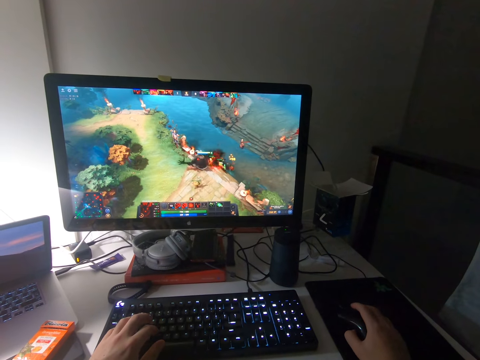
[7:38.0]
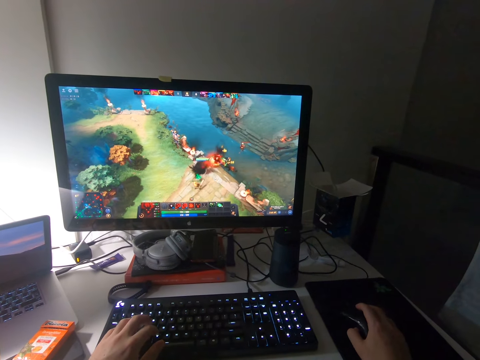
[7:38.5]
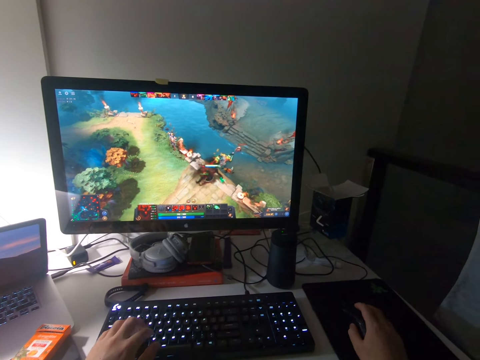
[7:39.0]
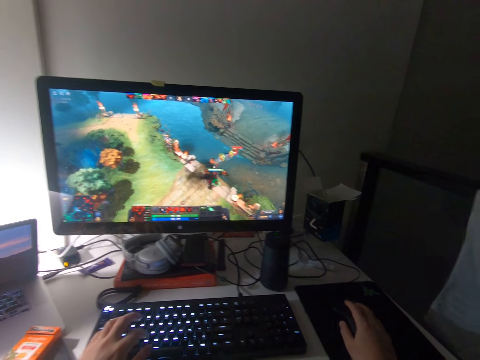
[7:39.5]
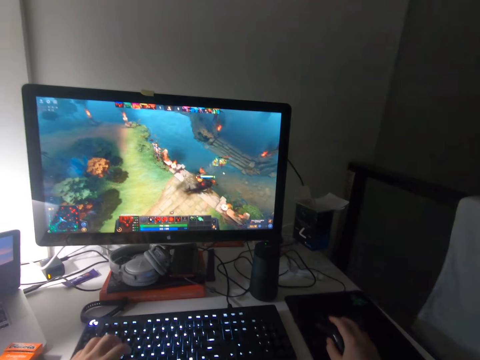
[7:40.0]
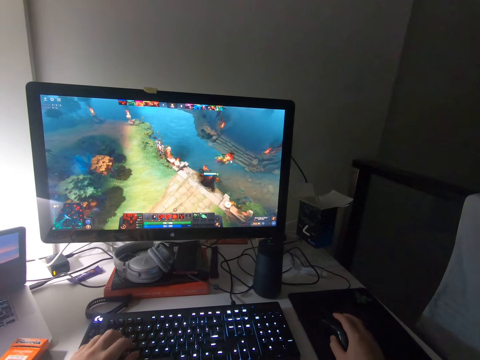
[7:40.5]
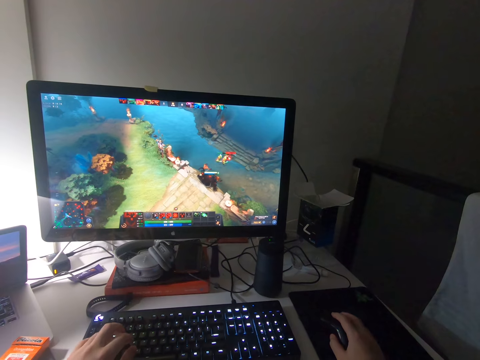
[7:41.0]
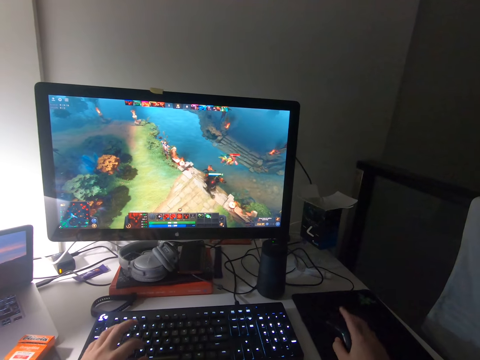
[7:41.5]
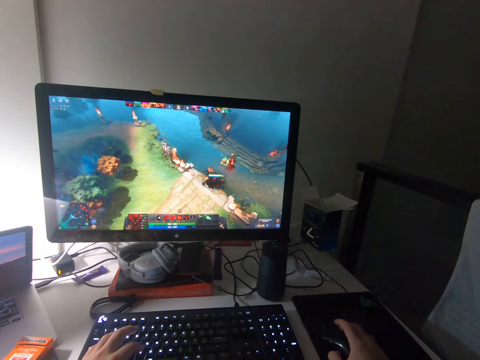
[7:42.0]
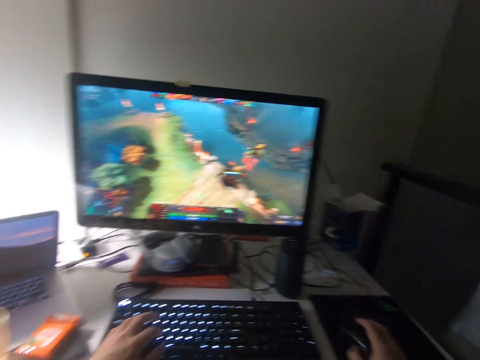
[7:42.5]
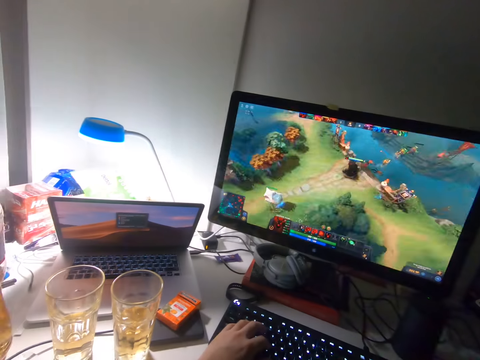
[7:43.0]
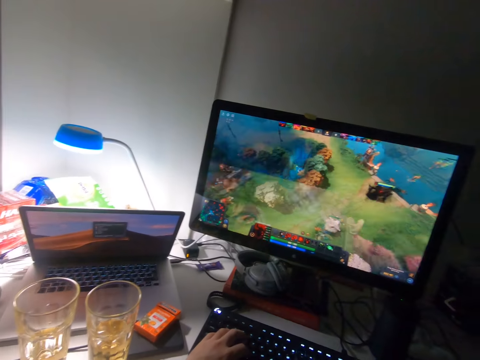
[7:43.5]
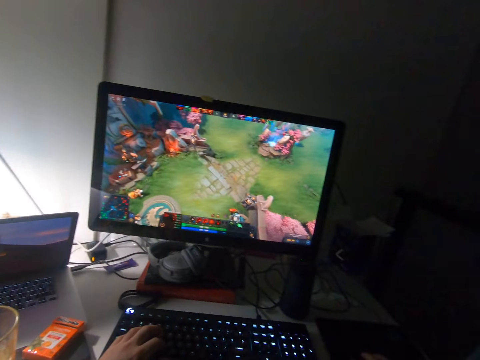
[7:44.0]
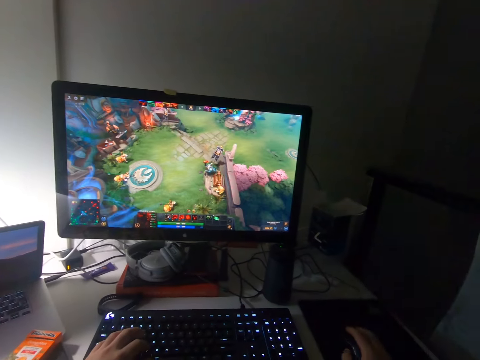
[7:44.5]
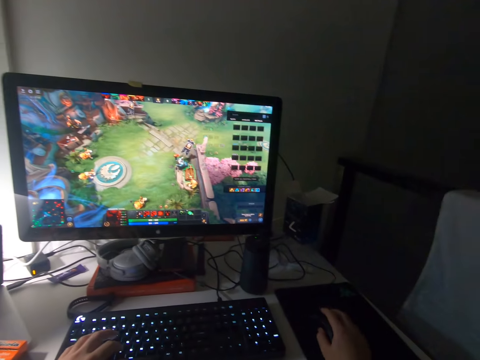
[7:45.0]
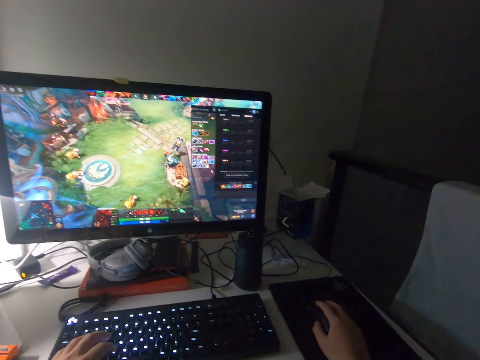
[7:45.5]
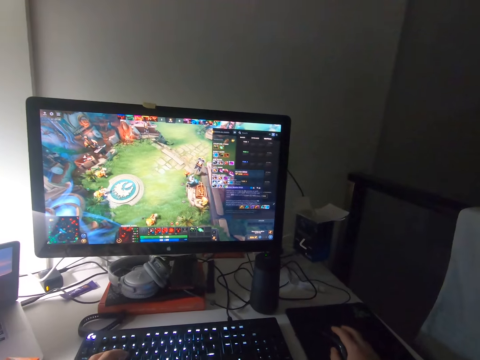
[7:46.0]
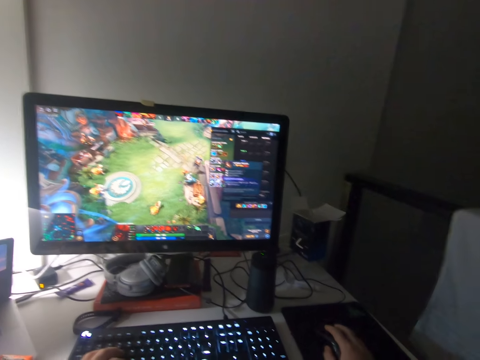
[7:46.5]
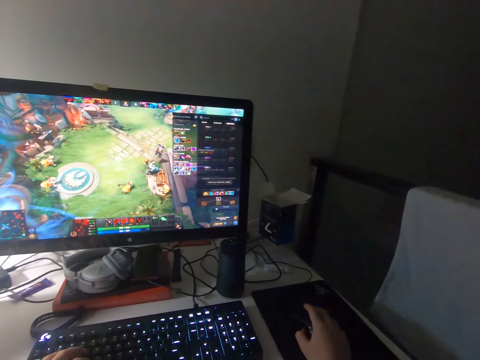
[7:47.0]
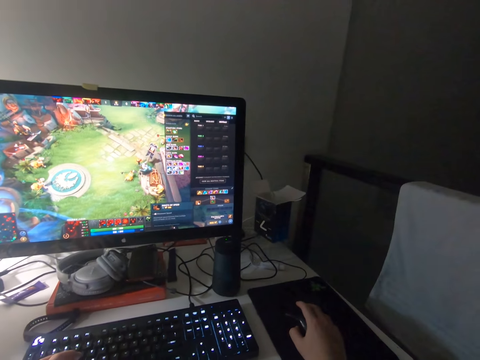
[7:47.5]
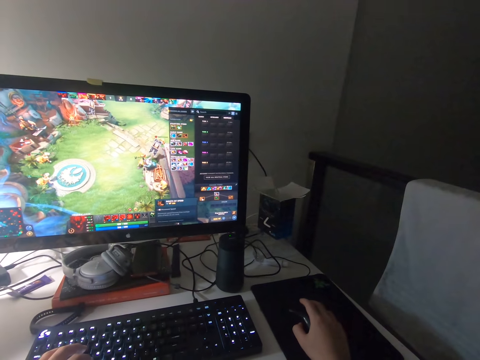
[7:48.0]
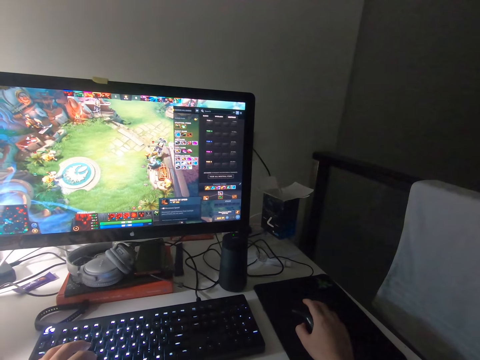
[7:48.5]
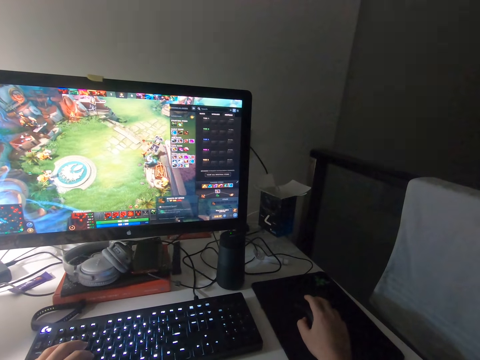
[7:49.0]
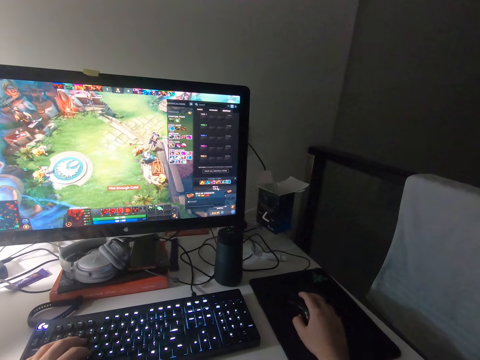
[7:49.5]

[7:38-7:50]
The camera wearer clicks on the keyboard. They stare at the laptop. They play a video game.

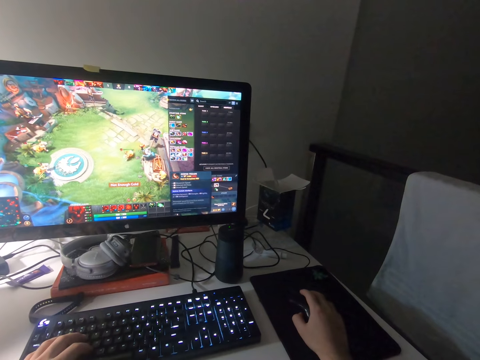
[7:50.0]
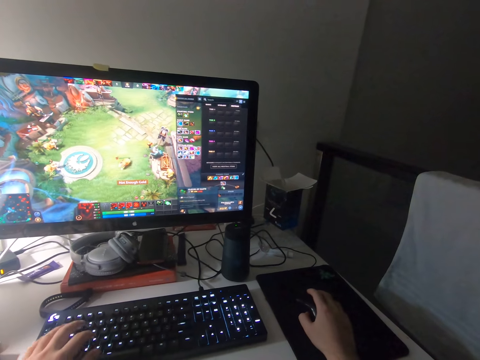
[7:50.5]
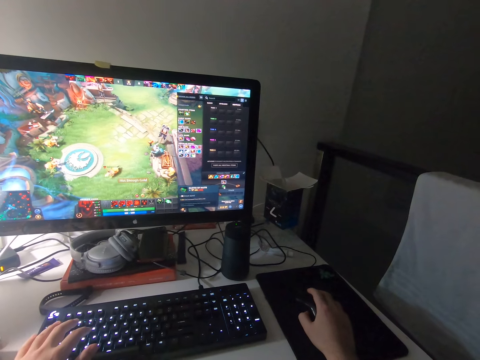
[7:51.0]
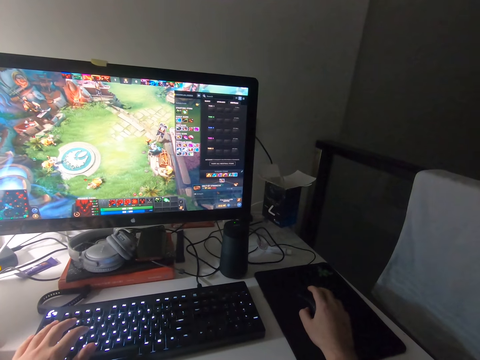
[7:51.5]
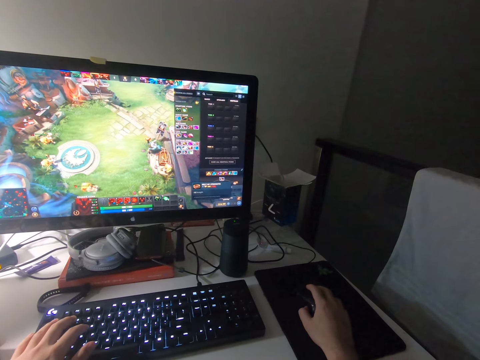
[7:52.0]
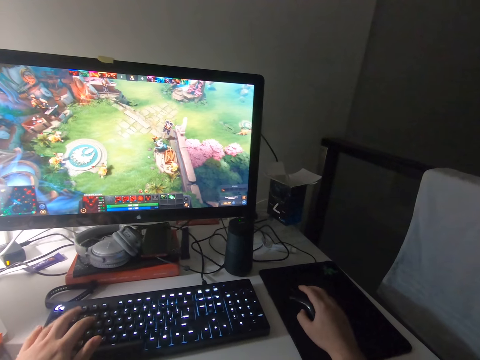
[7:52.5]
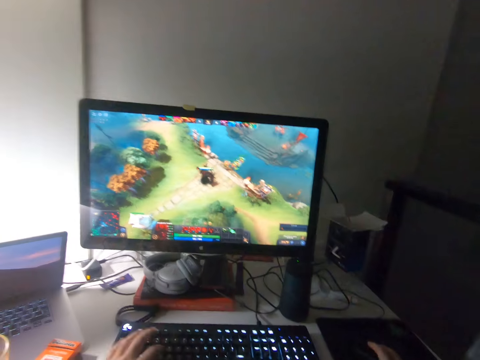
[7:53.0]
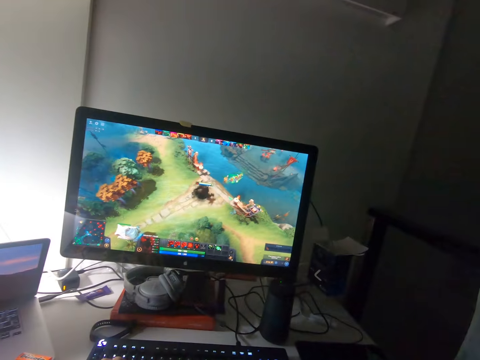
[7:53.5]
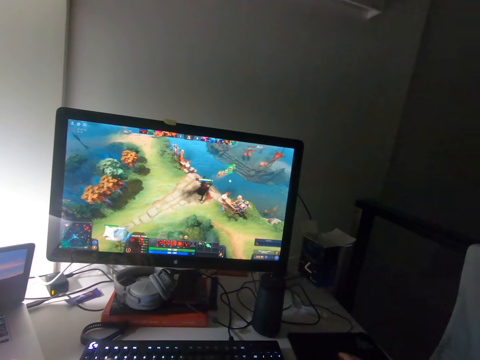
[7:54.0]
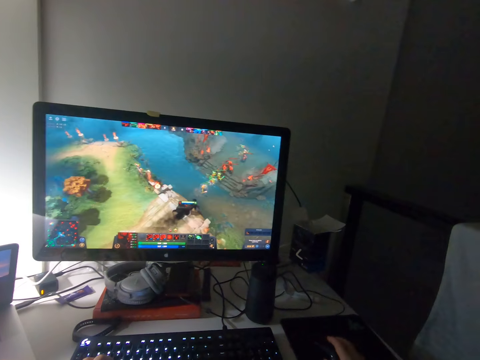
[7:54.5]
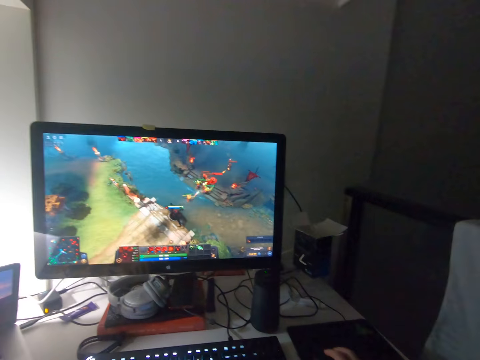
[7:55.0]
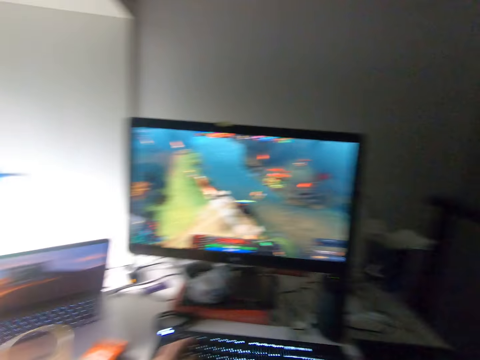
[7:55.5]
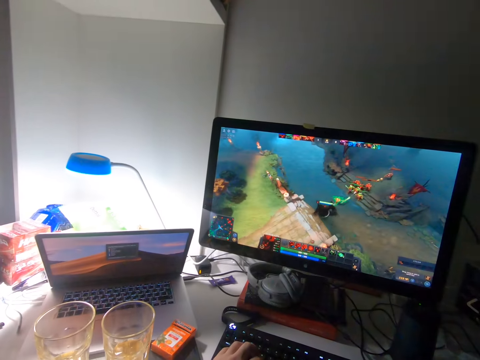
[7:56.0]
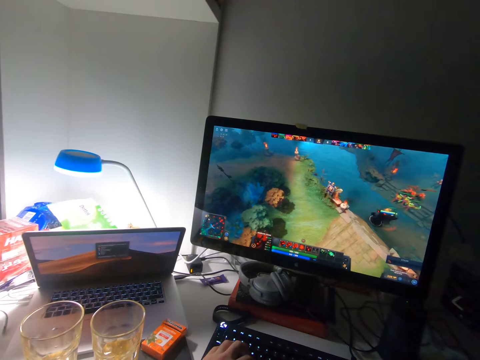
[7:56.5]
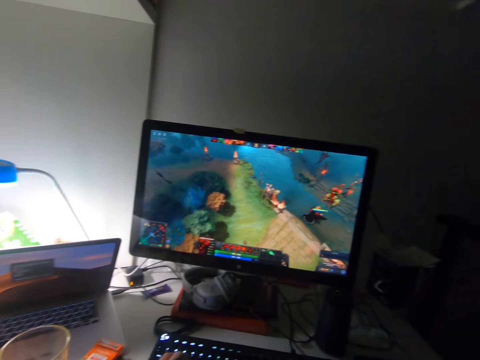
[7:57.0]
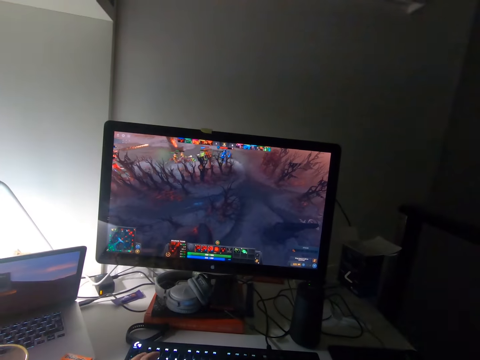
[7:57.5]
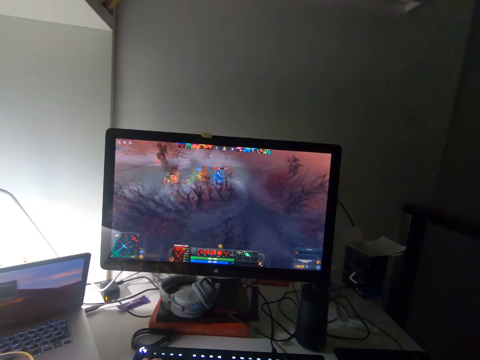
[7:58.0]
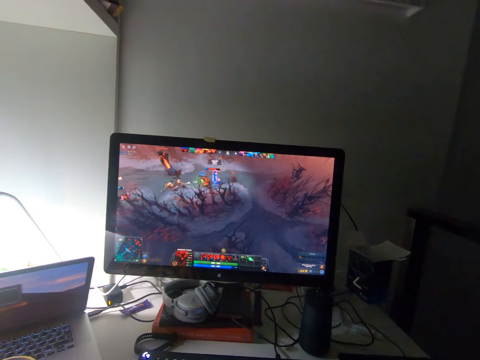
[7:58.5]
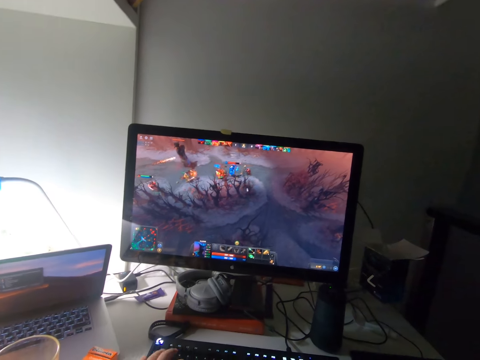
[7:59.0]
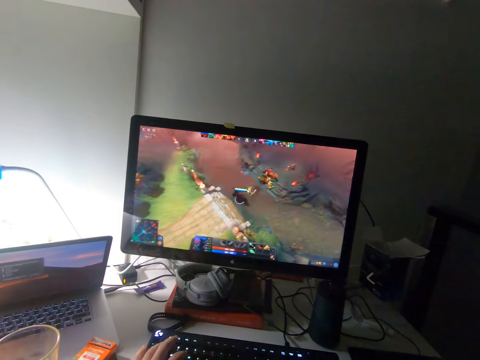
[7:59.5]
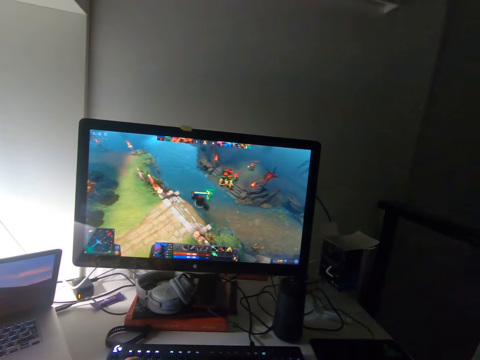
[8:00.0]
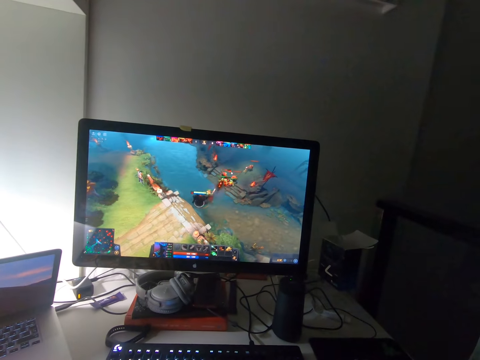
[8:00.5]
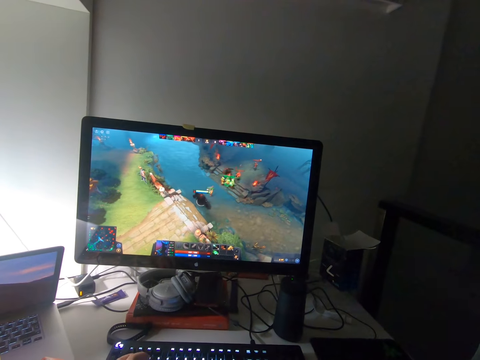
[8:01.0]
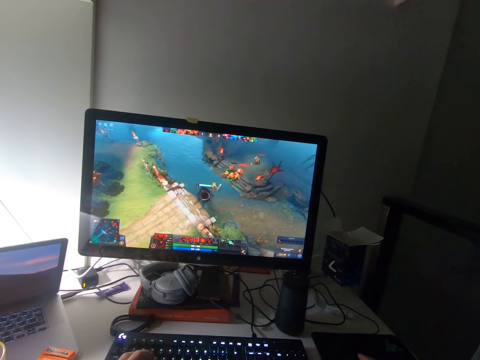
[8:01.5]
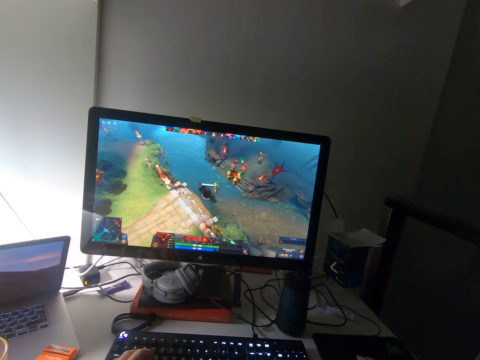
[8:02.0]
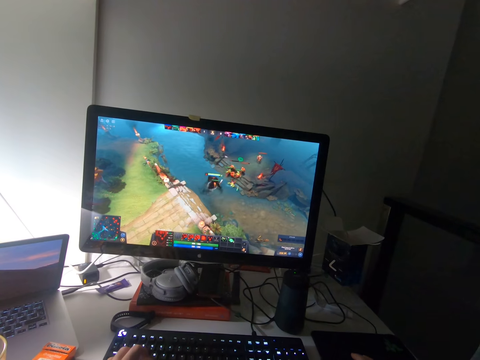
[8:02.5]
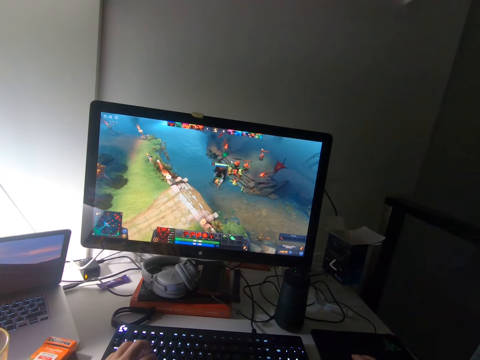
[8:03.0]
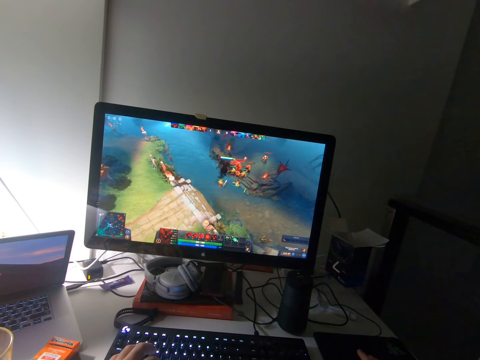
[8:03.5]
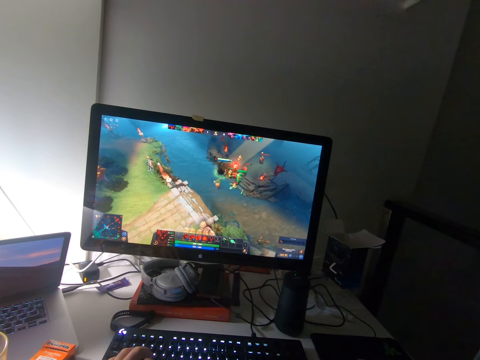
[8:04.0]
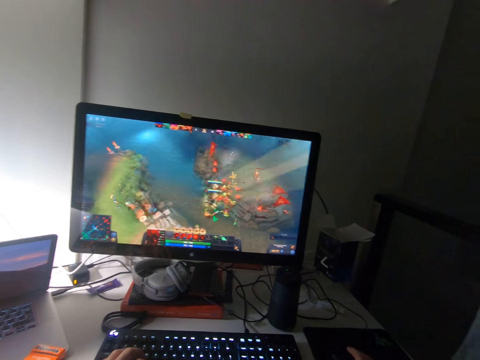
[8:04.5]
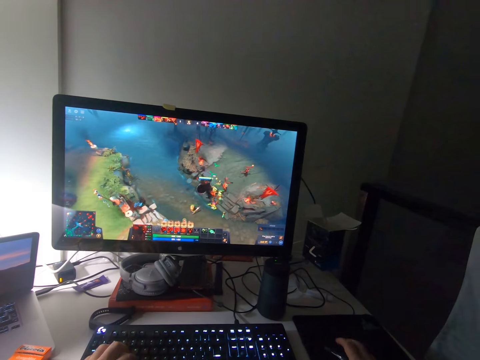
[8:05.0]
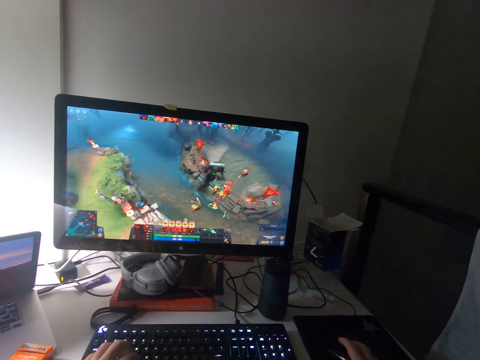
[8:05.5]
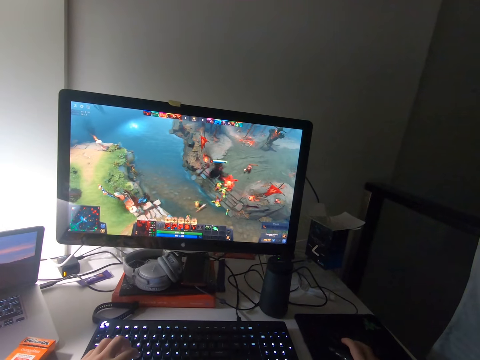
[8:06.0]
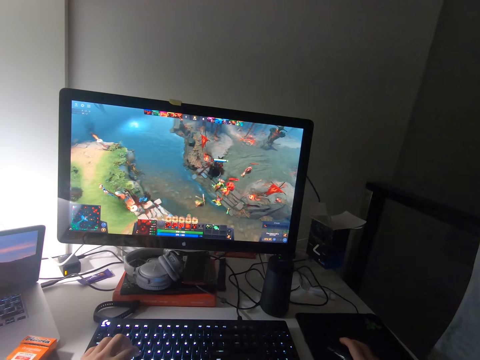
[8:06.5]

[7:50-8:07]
The camera wearer clicks on the mouse. They play a video game. They stare at the laptop. They play a video game.
